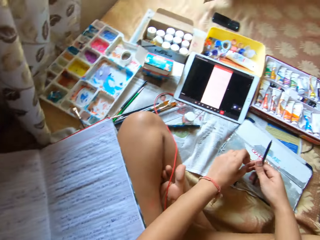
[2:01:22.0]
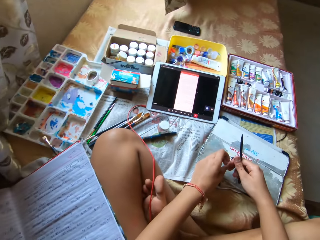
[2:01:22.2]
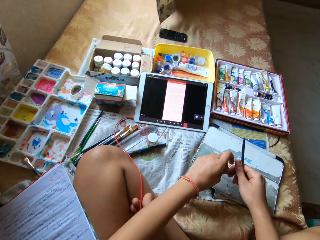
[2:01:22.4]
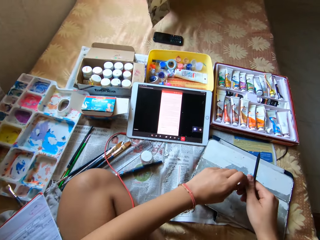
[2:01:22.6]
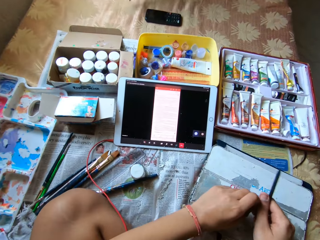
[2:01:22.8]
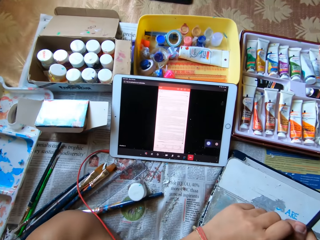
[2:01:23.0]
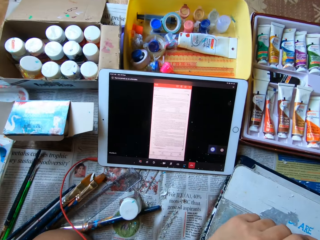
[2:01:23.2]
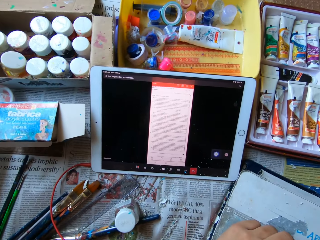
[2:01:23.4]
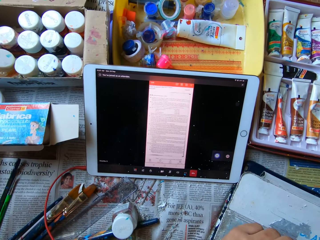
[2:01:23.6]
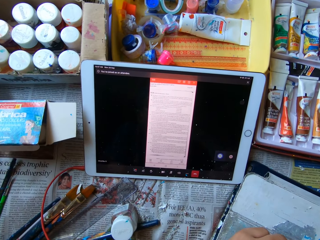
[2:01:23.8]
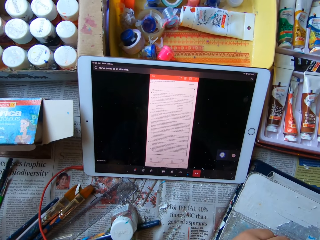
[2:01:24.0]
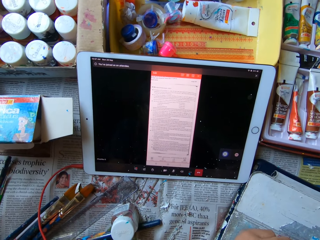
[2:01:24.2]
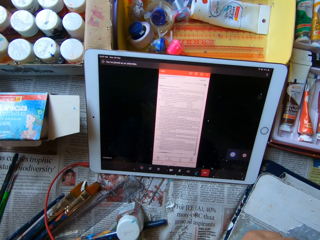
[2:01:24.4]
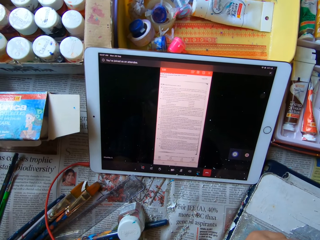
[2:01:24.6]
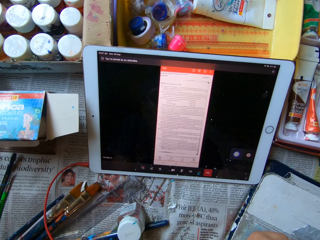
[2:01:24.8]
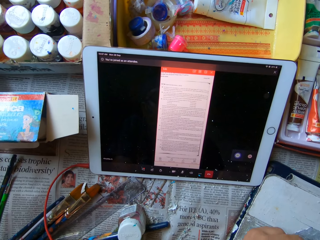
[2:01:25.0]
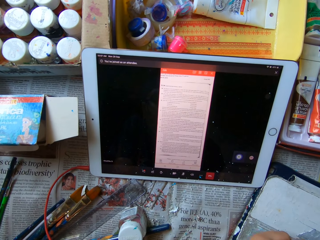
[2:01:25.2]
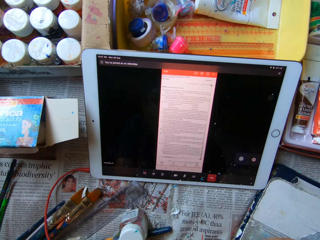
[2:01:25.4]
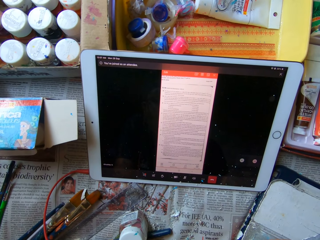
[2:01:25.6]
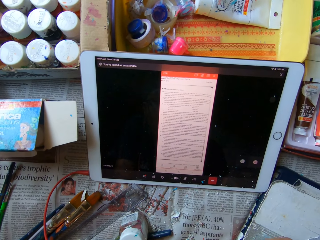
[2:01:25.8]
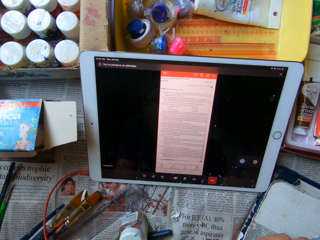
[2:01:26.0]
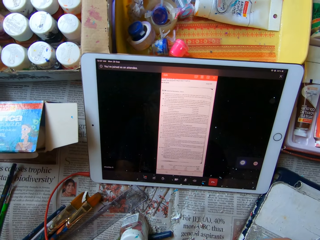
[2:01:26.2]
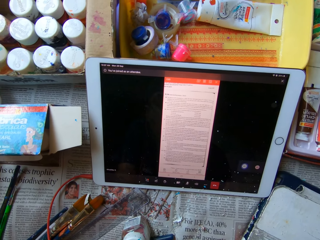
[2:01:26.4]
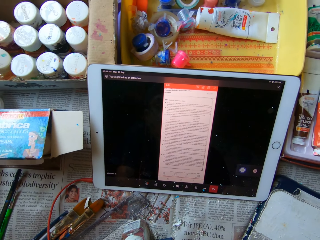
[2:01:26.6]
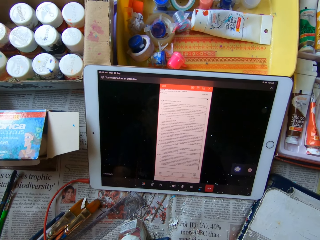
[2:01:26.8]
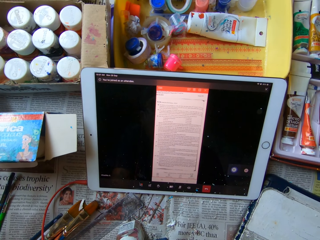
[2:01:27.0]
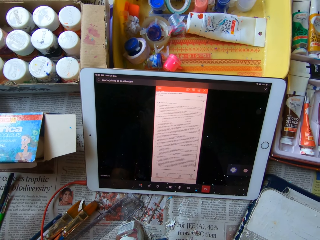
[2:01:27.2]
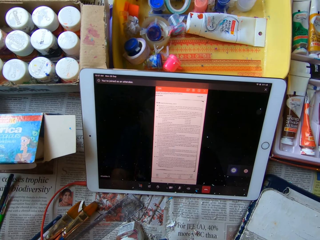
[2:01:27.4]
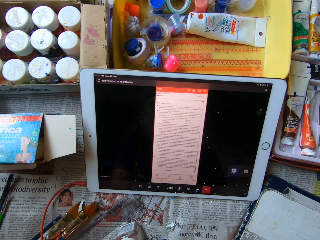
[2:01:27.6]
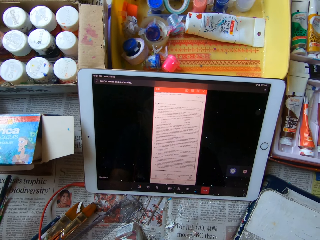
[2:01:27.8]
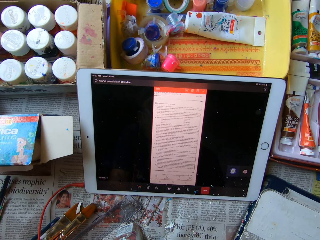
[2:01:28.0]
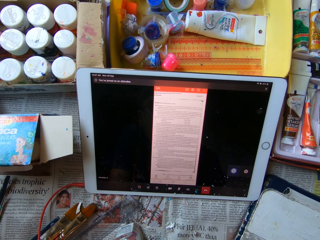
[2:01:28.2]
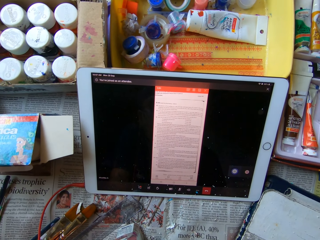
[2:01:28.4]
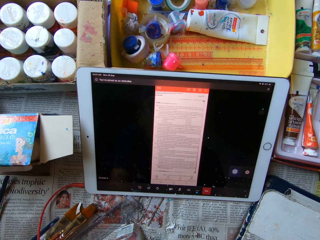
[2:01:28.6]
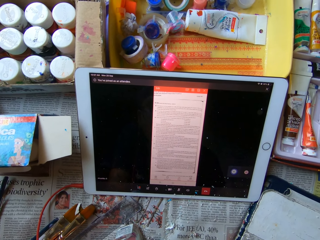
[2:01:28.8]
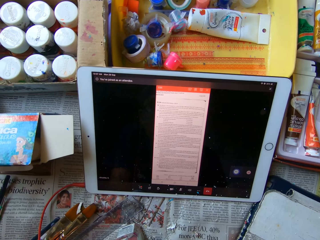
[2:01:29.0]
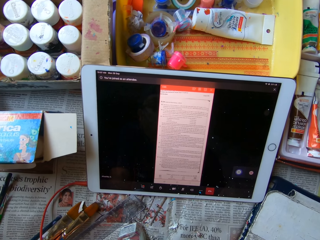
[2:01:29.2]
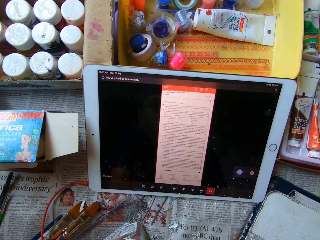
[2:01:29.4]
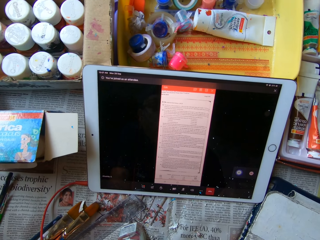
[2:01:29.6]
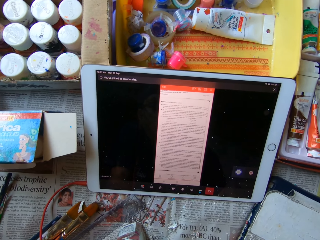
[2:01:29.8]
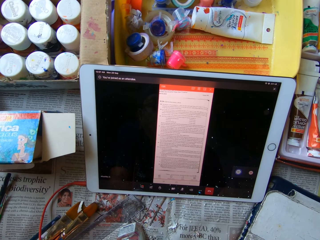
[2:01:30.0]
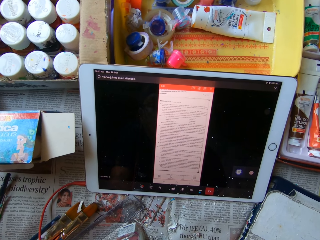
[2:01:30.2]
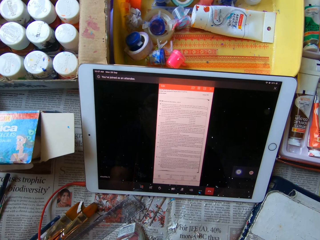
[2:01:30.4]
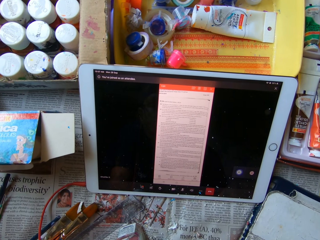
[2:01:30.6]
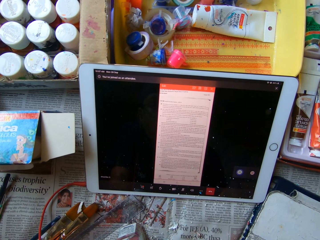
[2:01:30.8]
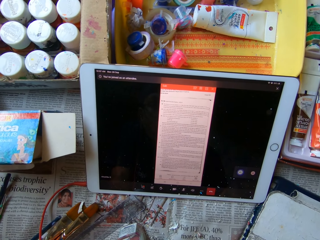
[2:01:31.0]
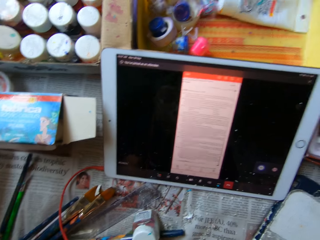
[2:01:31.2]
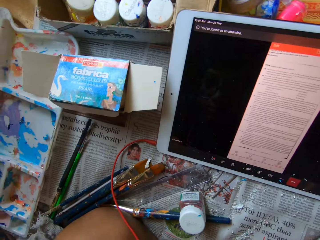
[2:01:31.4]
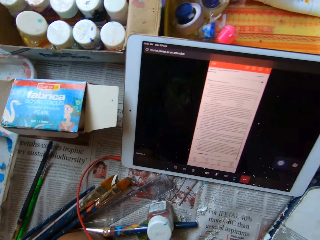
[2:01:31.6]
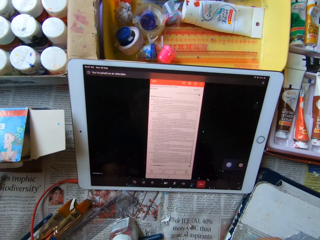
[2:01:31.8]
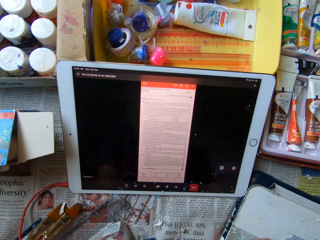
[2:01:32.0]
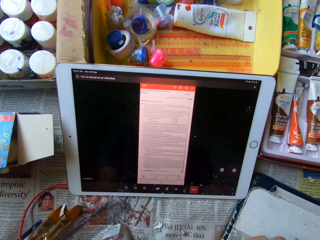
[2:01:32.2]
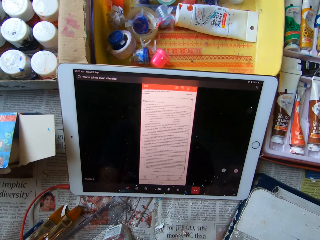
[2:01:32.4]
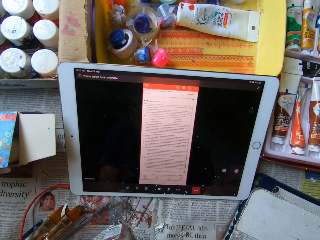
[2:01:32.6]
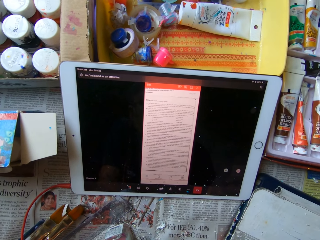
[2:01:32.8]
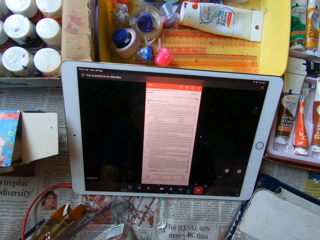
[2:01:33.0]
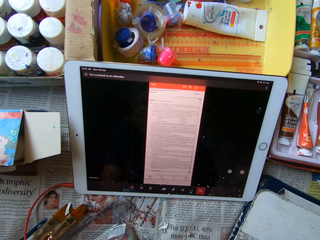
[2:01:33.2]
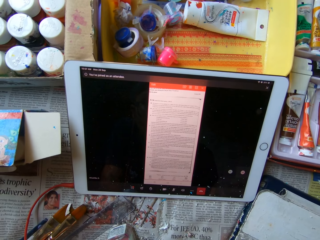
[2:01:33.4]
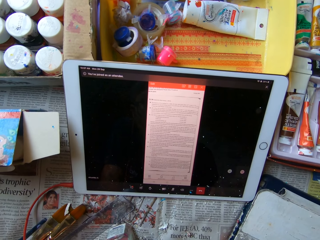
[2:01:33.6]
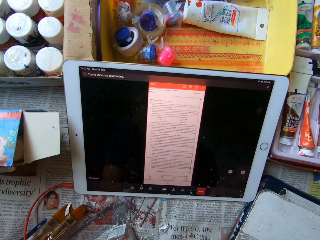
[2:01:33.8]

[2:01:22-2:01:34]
The camera wearer stares at the tablet.

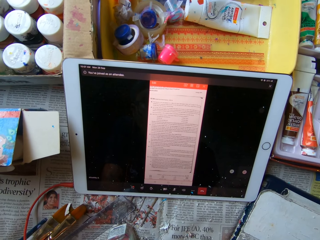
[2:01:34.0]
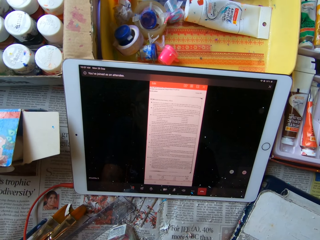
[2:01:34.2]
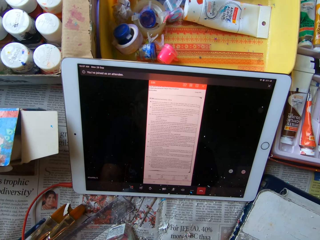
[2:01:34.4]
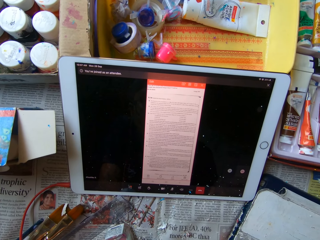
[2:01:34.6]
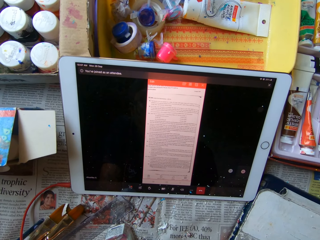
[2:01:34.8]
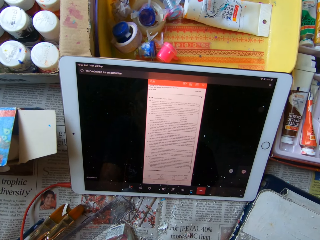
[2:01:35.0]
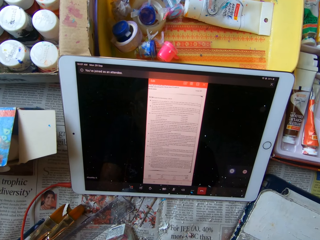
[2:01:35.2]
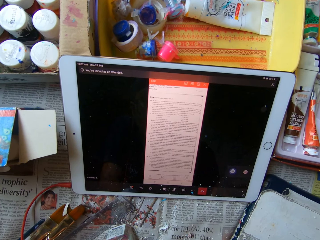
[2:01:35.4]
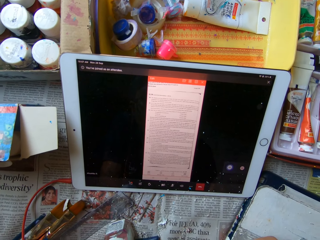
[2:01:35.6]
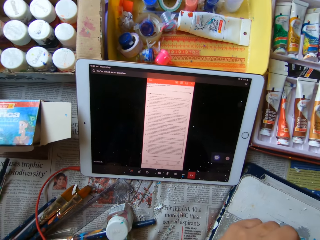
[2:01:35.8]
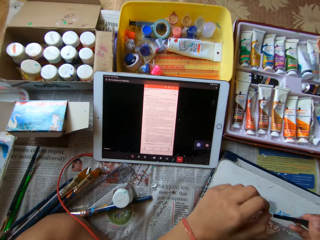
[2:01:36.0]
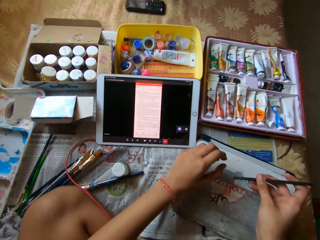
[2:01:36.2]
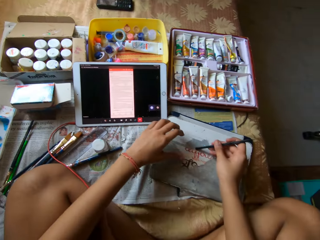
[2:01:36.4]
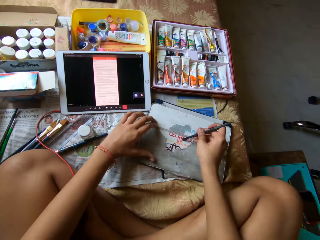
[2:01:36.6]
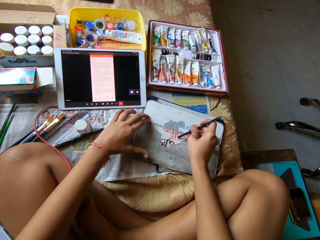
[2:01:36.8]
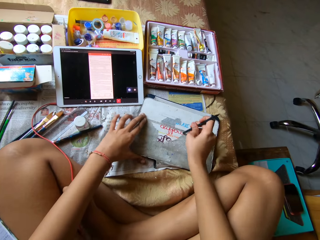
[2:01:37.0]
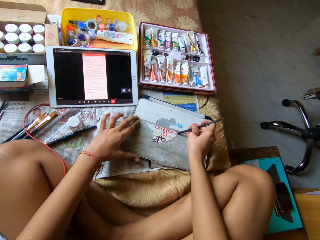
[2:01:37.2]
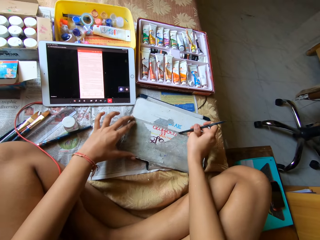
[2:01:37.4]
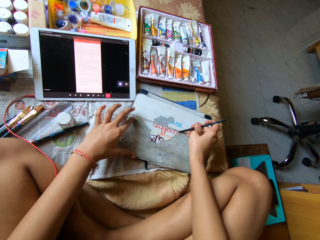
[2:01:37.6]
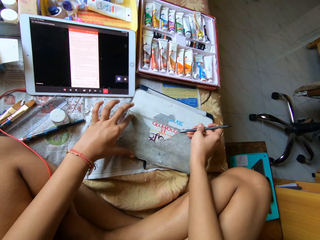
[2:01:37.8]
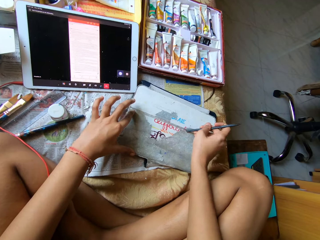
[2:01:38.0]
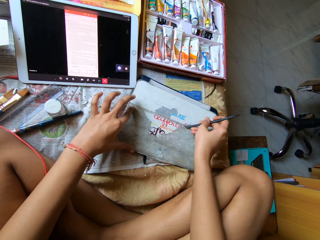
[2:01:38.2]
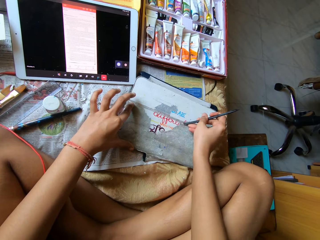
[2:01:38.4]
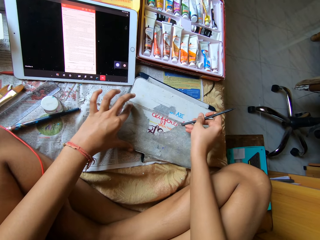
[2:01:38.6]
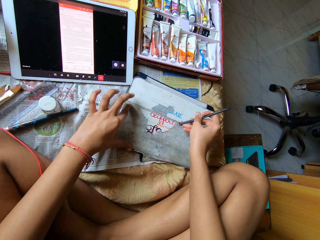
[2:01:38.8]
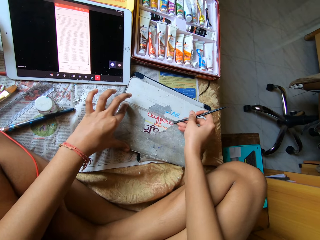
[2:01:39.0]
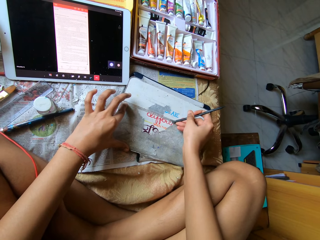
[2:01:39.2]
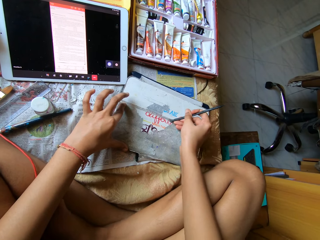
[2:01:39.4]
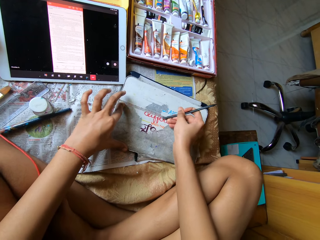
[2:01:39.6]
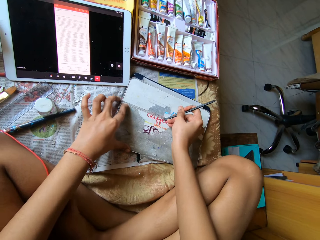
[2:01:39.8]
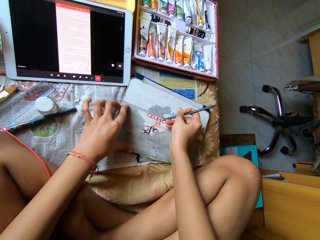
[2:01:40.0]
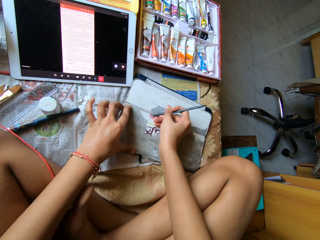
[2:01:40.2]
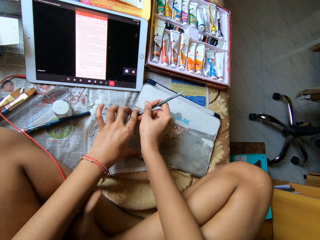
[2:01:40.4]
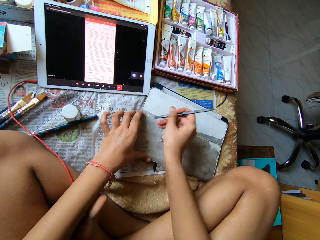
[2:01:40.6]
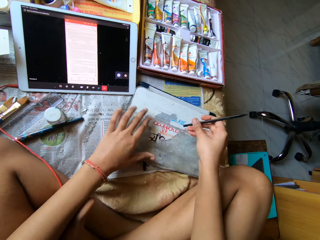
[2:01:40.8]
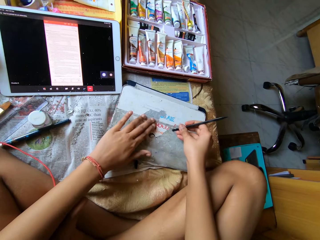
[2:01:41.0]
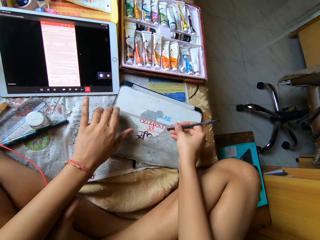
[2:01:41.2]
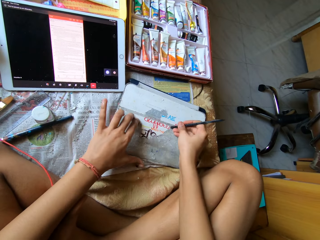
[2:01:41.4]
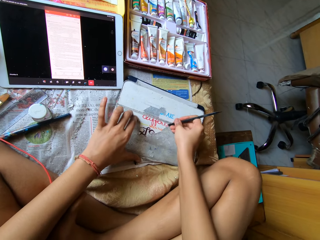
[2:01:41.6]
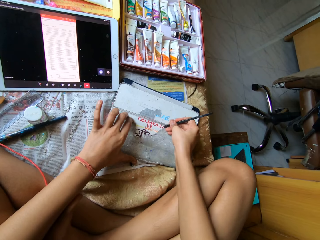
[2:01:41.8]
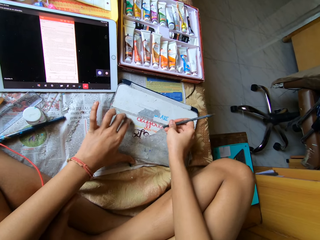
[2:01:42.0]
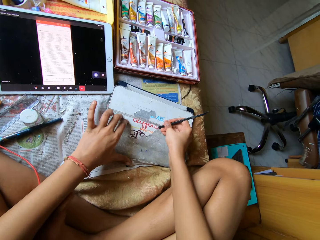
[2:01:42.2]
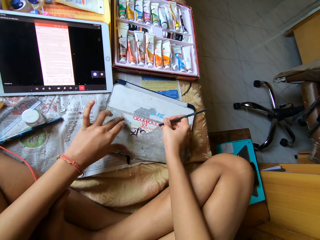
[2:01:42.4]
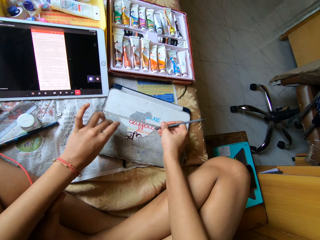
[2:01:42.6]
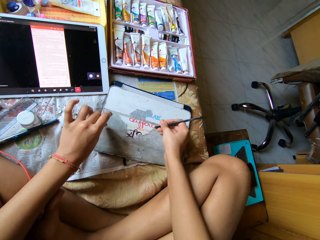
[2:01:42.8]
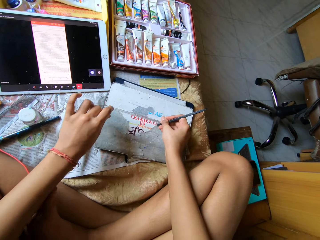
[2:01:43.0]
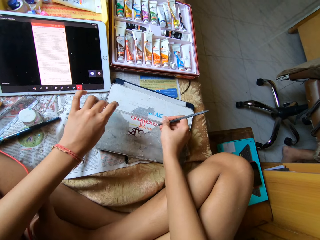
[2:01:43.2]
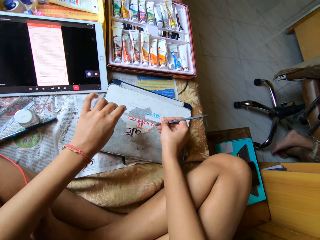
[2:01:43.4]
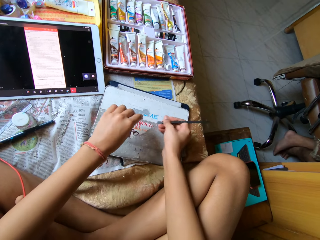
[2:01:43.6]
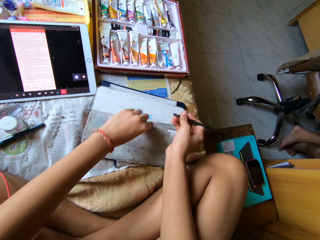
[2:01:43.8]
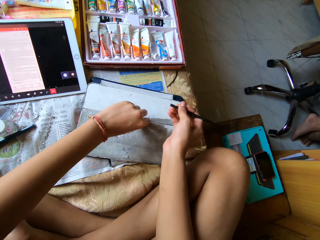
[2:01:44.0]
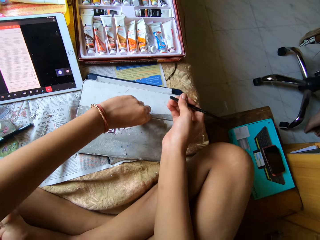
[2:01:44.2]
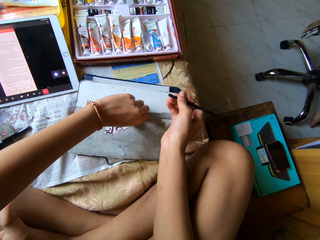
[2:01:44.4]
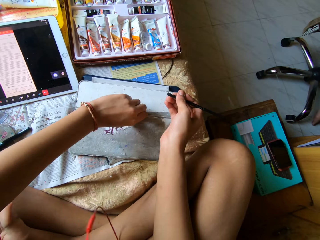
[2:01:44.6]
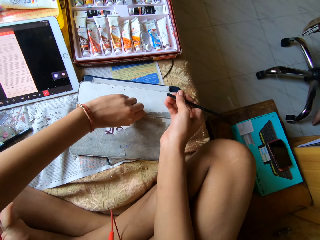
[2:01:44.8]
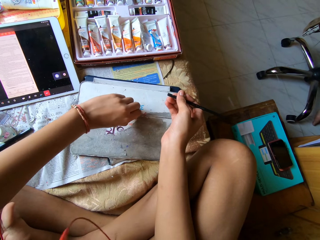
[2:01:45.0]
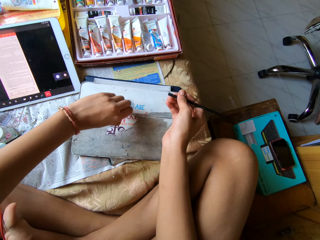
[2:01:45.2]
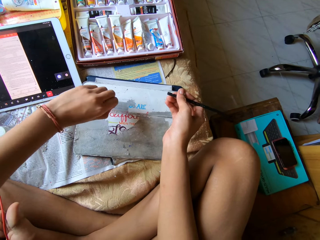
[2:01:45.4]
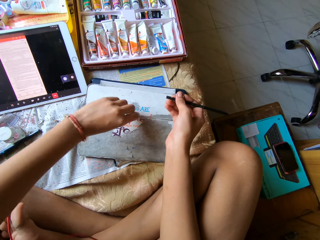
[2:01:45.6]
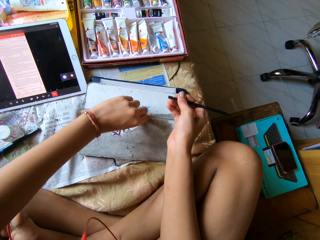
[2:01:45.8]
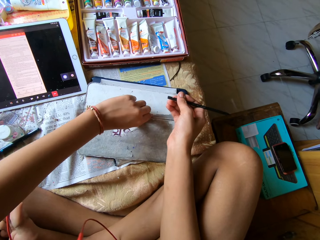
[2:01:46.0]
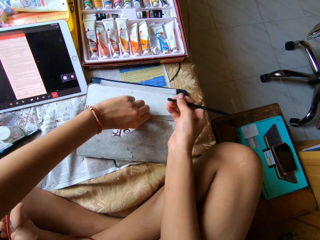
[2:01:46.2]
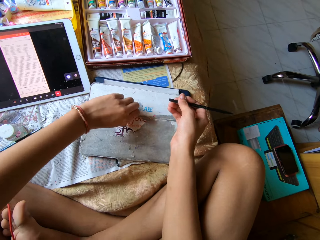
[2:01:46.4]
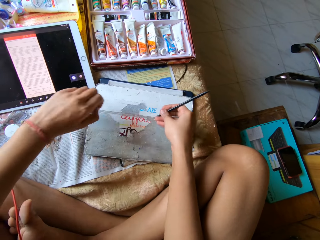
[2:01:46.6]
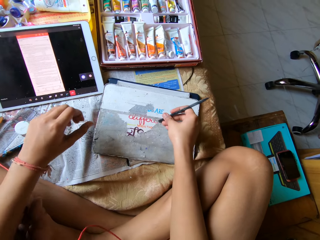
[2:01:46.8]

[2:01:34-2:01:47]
The camera wearer scrapes paint off the tab cover or board on the bed with the spatula or pen in his right hand. He wipes the board with the left hand. He rubs on the board with the back of the pen. He peels the dry paint off the tab cover on the bed with his left hand.
